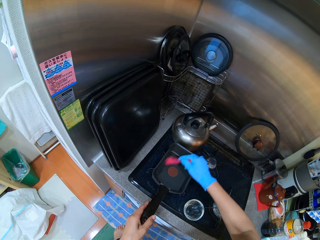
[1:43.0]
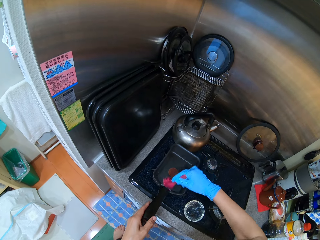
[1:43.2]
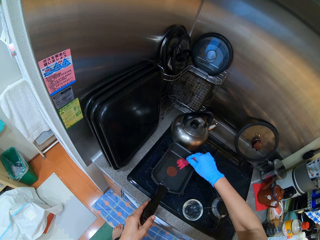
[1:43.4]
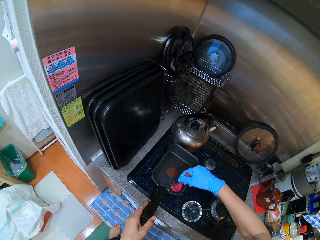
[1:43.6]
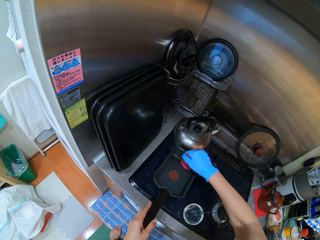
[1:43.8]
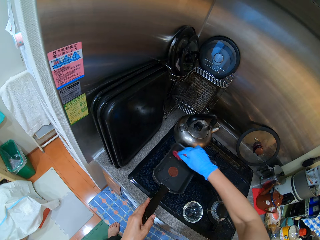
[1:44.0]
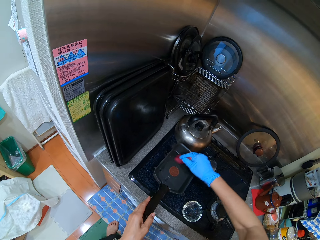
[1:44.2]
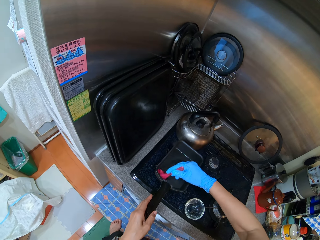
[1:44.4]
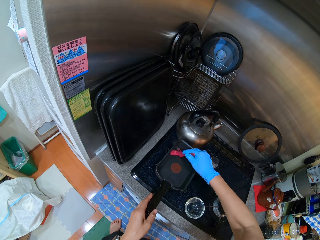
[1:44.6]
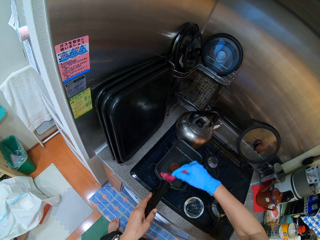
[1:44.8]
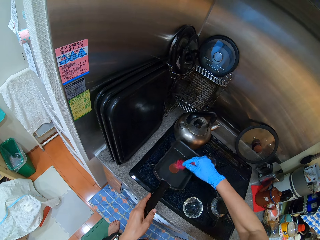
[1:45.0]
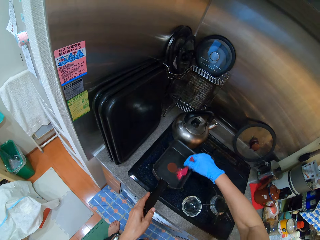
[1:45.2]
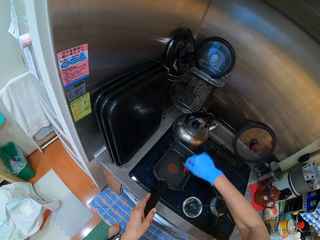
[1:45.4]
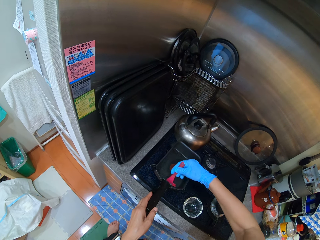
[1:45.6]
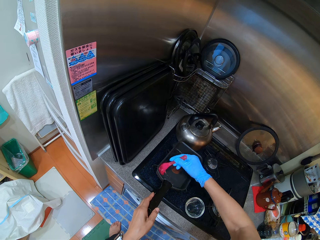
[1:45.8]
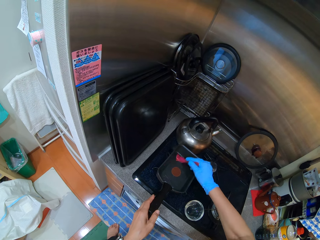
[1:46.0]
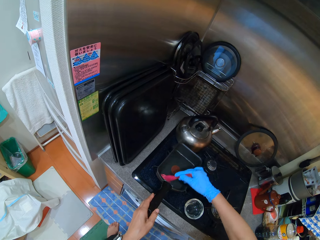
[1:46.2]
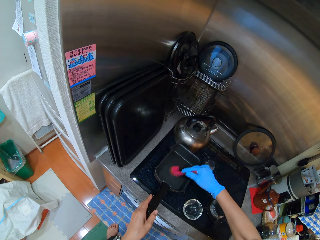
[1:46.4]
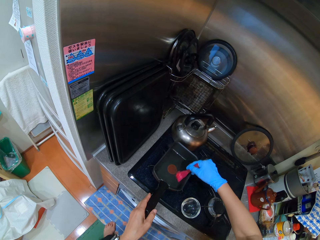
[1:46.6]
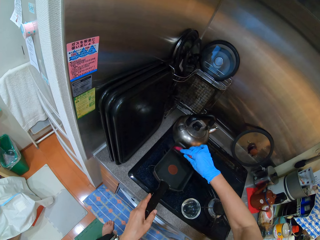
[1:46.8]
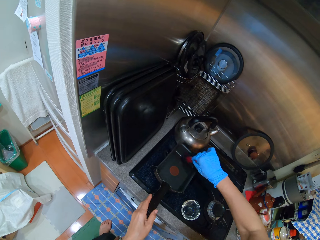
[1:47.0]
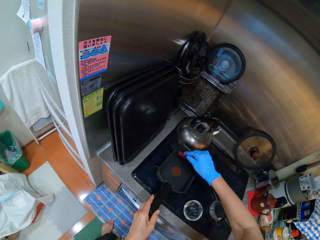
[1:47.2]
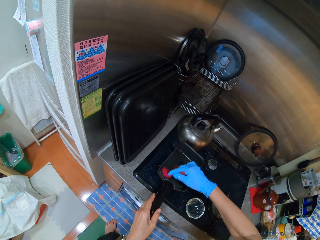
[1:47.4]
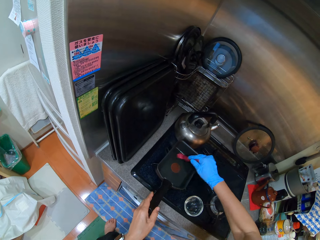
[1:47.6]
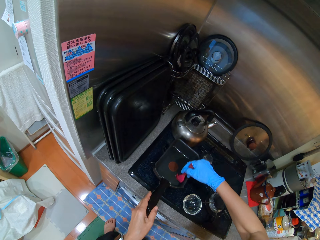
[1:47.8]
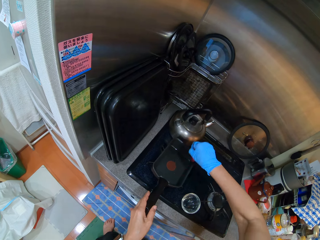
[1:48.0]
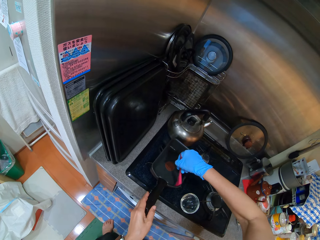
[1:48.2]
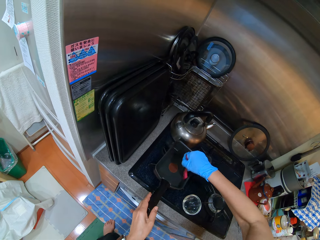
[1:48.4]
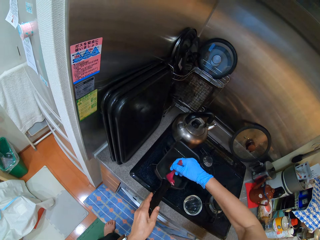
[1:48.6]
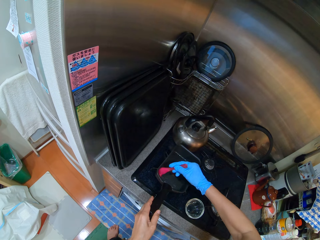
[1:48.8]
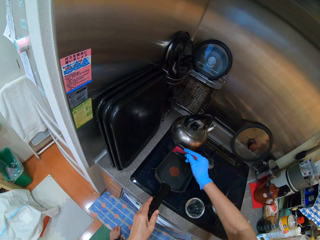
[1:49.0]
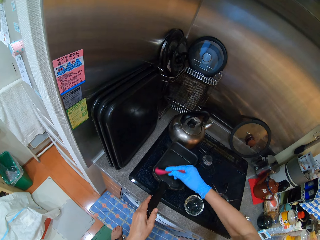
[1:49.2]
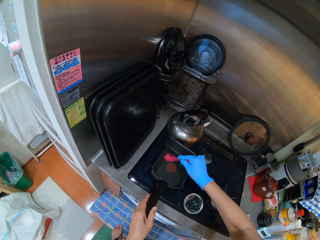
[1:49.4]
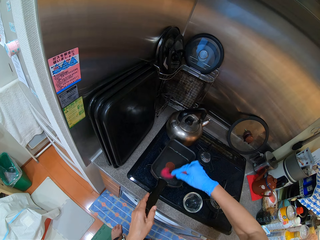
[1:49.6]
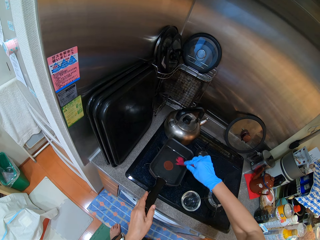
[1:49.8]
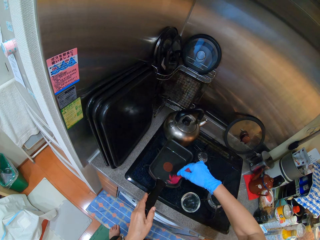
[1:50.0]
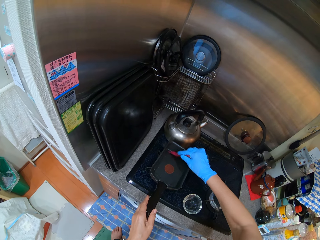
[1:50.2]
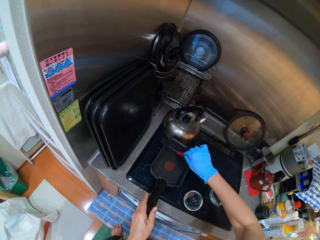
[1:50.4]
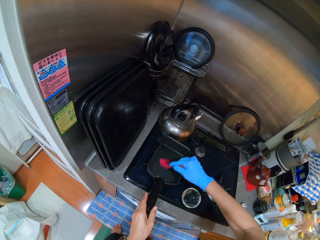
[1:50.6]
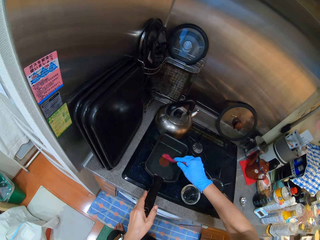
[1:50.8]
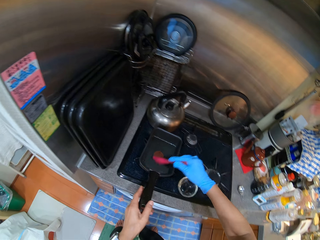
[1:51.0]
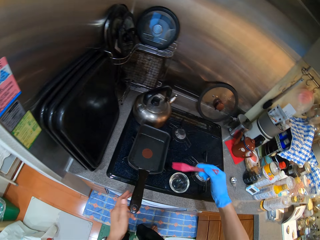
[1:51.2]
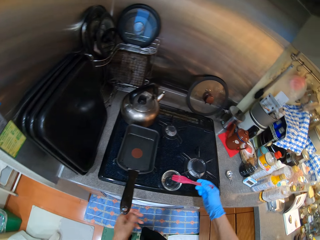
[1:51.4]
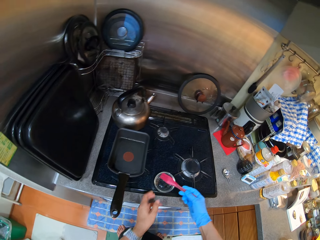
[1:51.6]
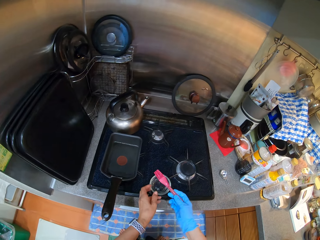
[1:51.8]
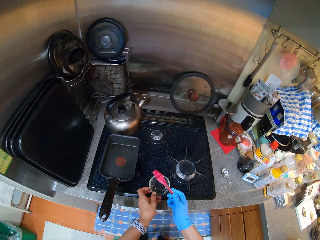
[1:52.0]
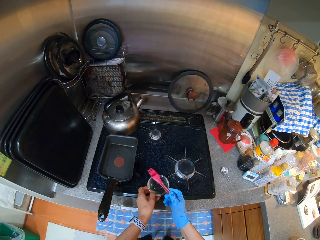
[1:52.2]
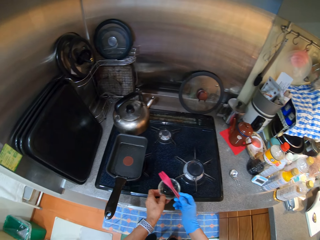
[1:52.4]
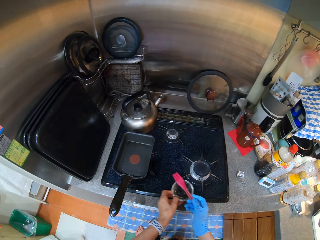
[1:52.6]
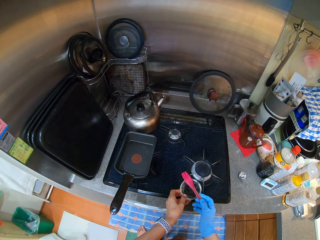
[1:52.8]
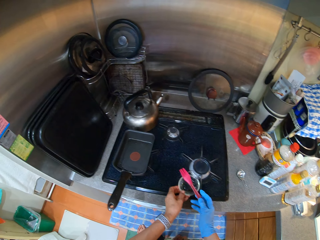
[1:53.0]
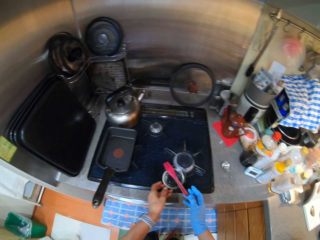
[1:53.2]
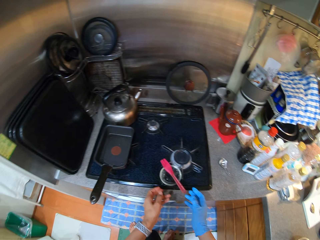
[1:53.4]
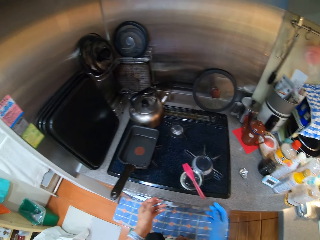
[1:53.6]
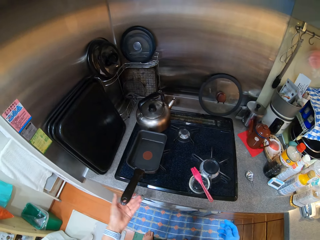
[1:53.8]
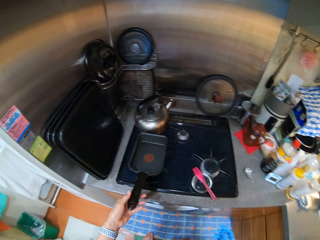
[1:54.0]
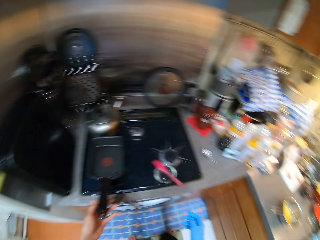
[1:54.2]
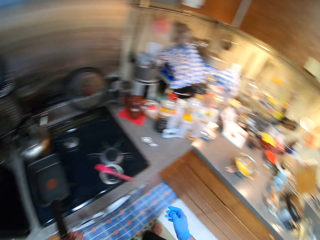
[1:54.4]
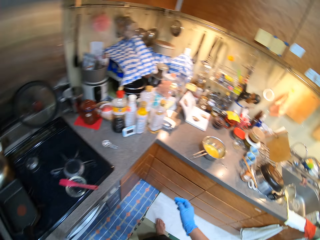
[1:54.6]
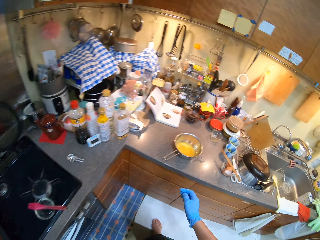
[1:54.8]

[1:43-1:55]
The camera wearer stirs oil in the pan. They brush the pan with a brush and something. They put a bowl on the cooker and put the oil brush in the bowl.

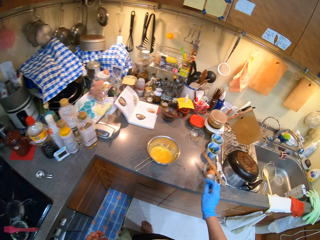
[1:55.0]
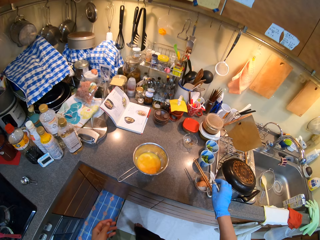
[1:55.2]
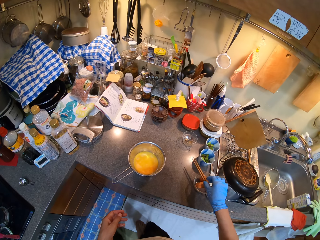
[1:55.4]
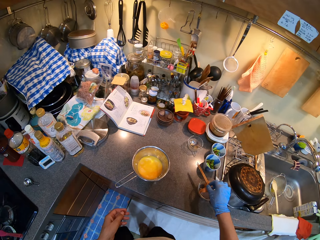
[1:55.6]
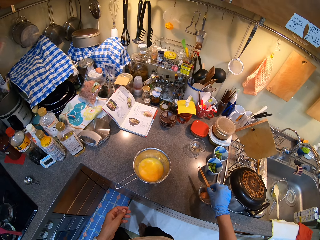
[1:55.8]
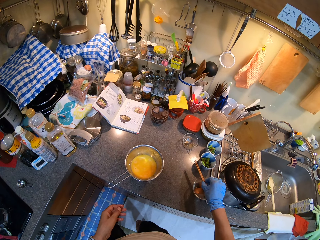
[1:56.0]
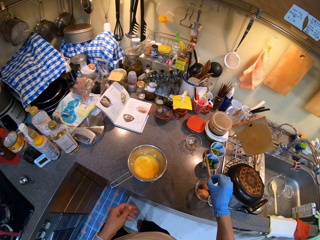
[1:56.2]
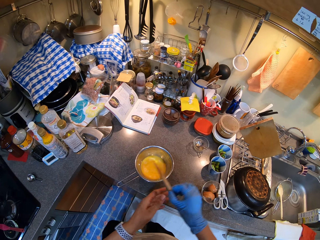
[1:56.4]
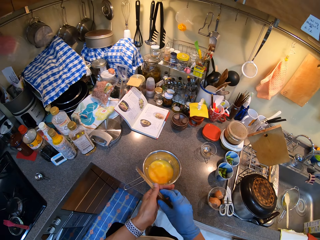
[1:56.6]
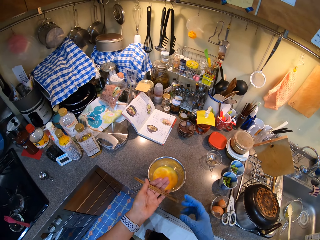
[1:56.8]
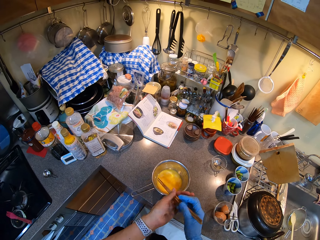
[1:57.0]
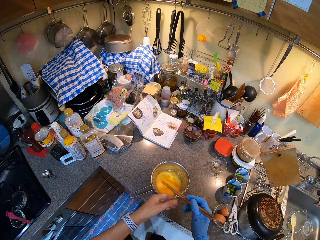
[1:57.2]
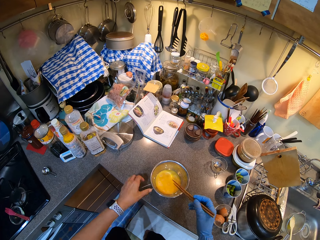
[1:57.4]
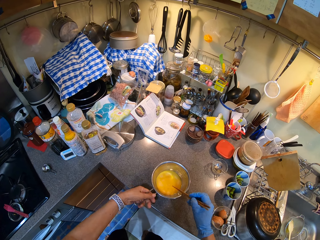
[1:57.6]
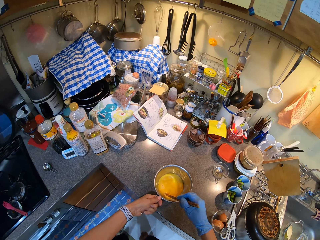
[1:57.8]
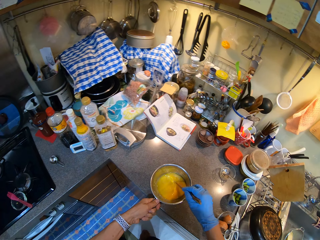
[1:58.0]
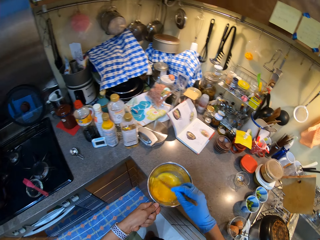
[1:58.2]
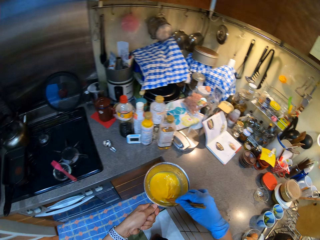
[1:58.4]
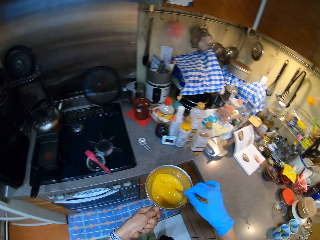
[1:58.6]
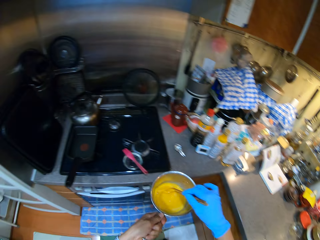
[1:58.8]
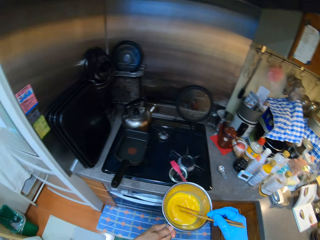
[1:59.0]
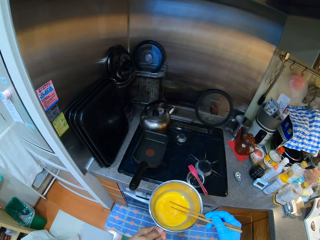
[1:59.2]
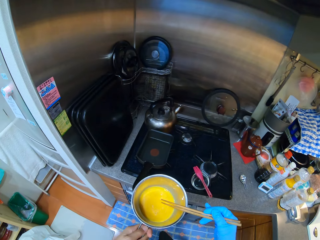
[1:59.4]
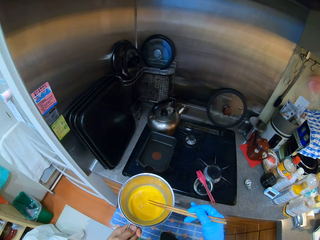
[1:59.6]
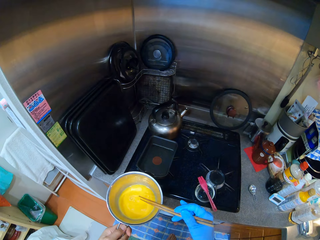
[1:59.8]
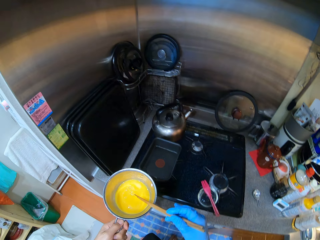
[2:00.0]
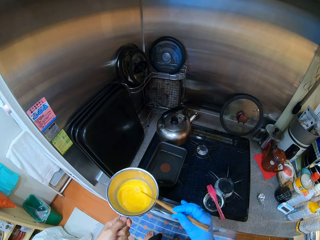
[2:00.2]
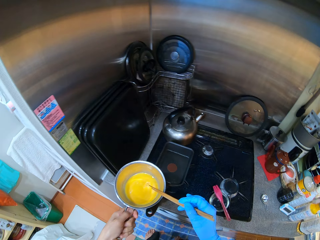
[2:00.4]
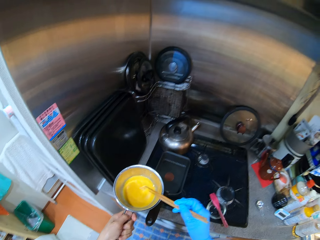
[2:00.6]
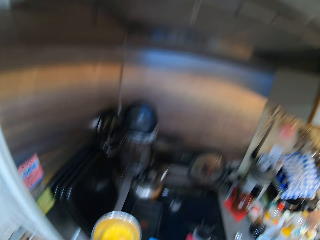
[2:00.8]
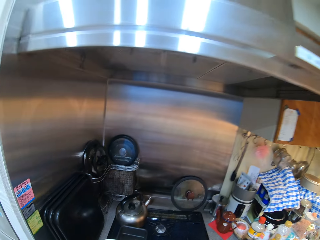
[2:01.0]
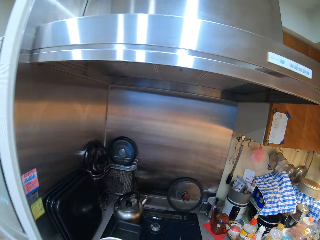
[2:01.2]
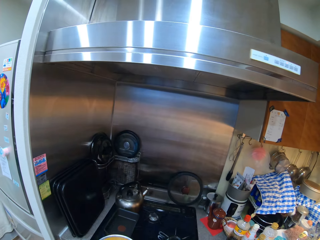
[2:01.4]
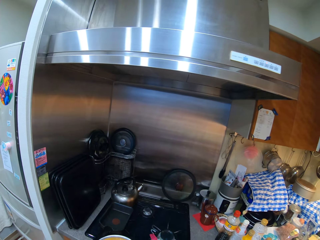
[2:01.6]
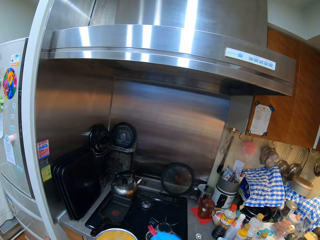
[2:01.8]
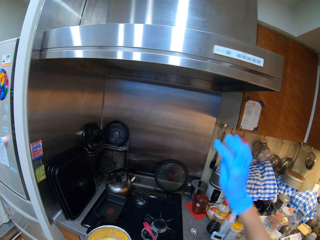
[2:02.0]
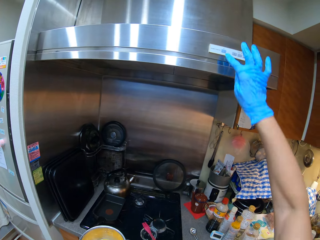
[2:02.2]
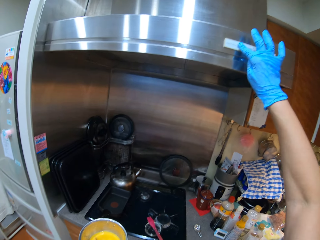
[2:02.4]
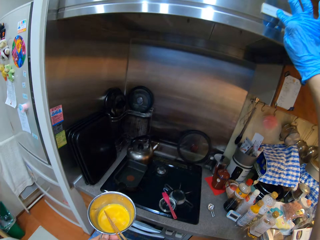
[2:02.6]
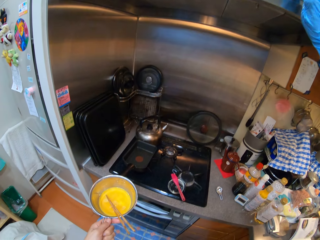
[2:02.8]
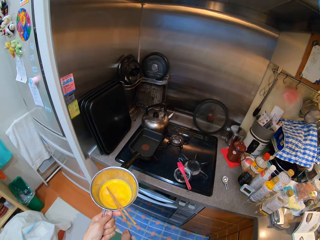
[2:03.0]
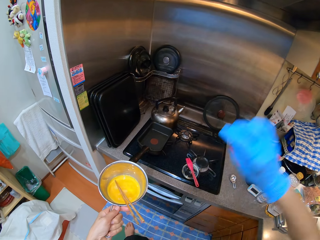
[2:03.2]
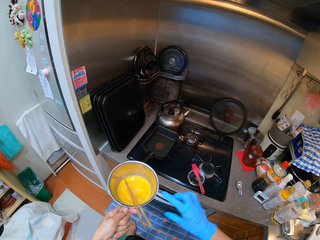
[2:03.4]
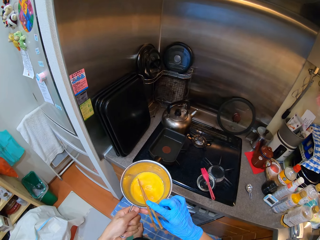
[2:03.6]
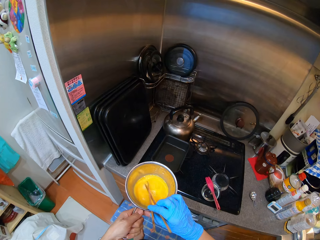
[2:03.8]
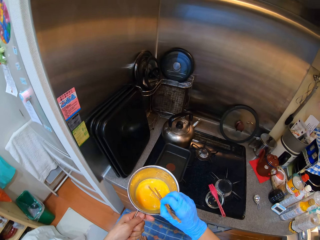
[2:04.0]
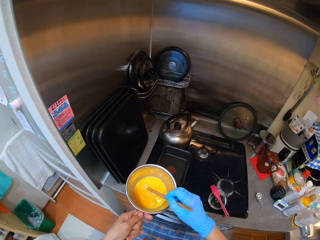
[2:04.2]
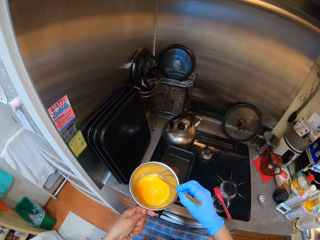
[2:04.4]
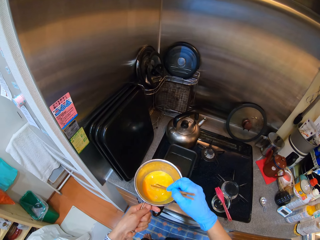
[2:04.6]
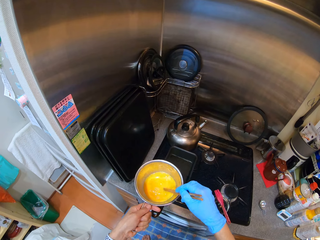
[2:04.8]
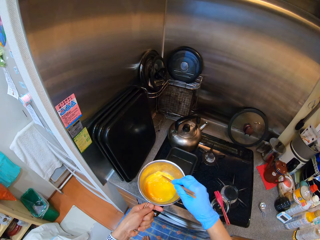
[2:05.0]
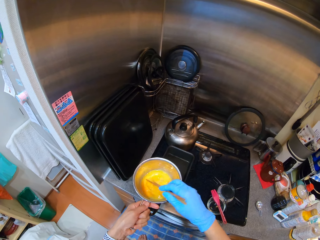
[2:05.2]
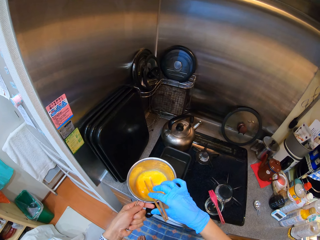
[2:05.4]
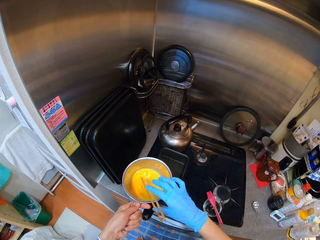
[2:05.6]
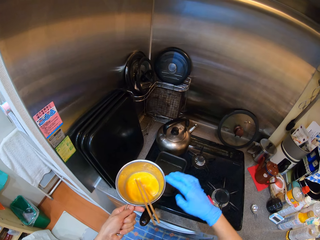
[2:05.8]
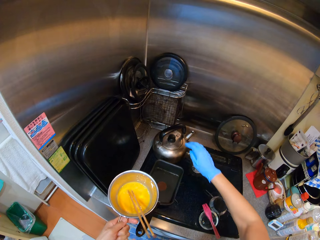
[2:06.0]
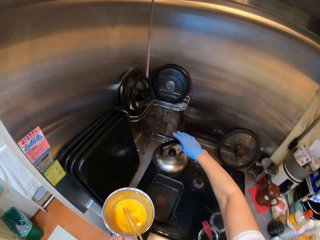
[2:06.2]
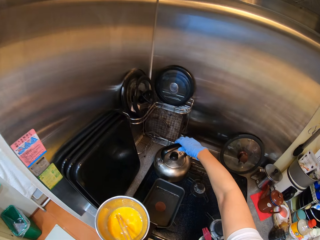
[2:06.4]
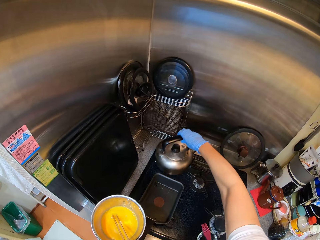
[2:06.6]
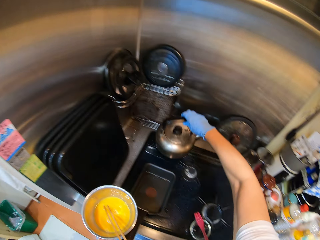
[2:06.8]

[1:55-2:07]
The camera wearer picks up chopsticks. They hold a pot. They stir the eggs with the chopsticks.
